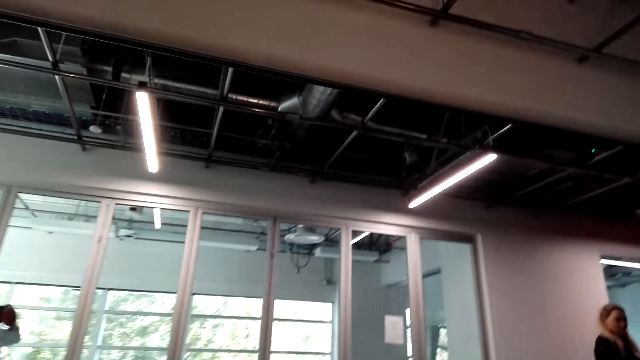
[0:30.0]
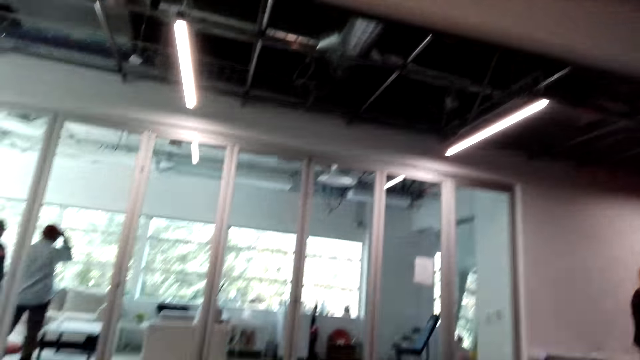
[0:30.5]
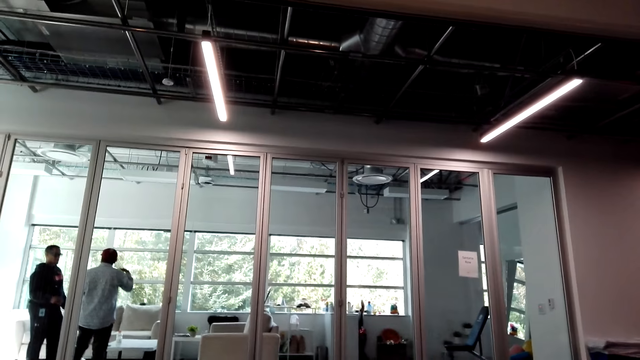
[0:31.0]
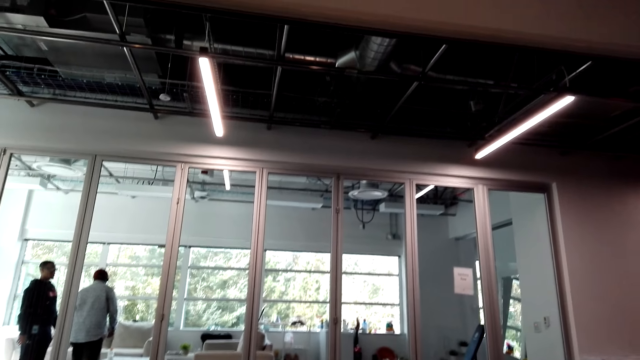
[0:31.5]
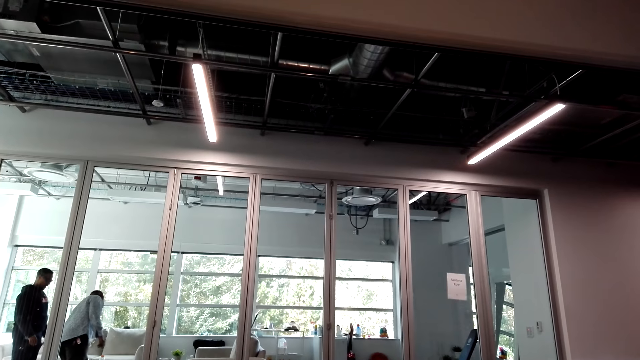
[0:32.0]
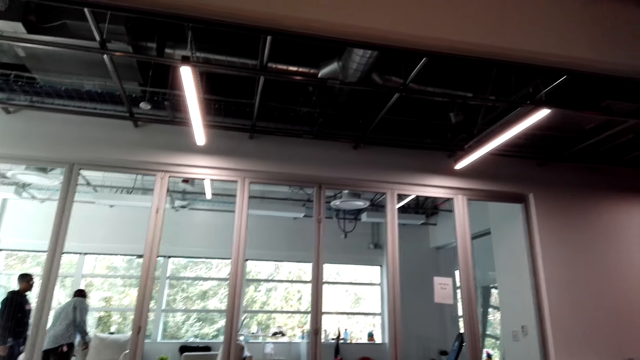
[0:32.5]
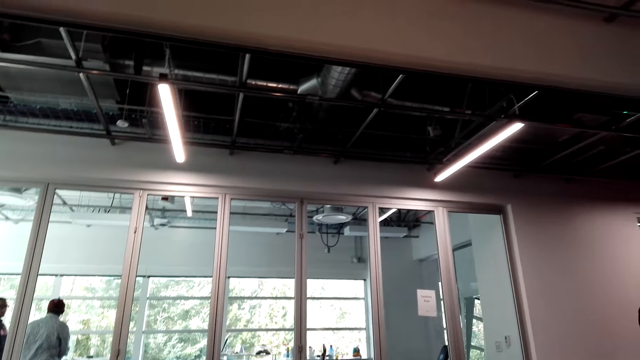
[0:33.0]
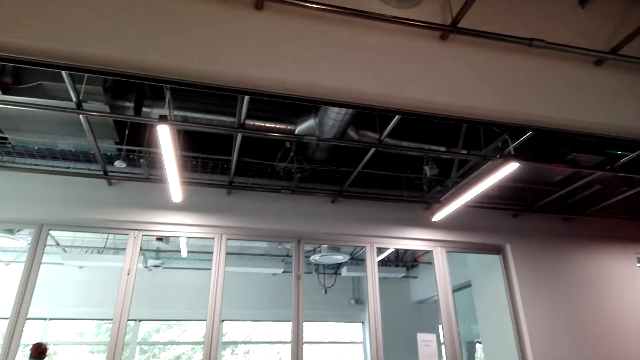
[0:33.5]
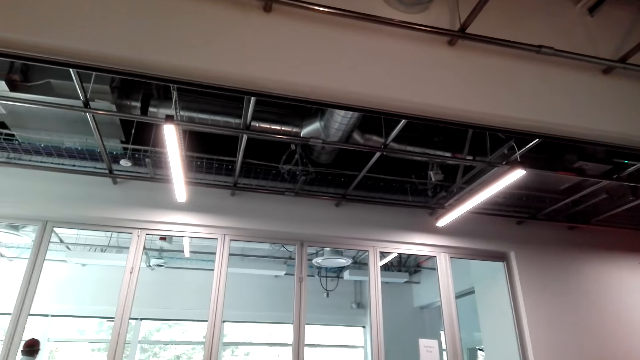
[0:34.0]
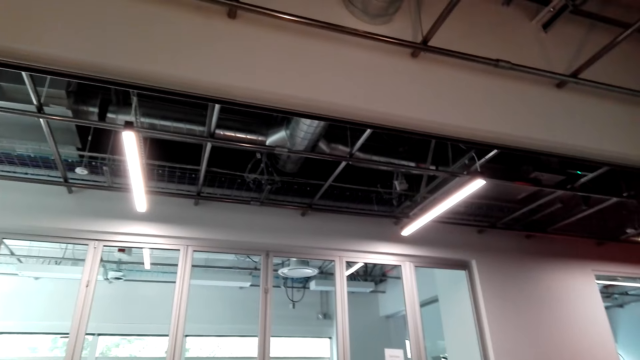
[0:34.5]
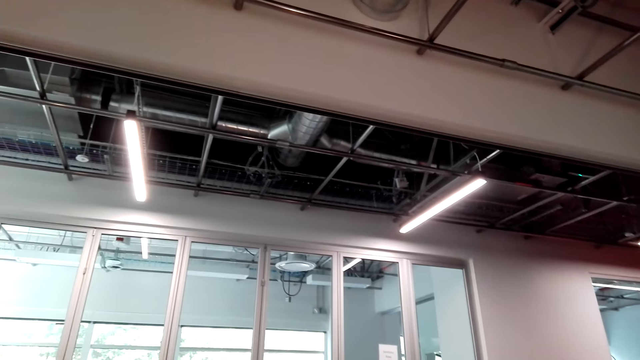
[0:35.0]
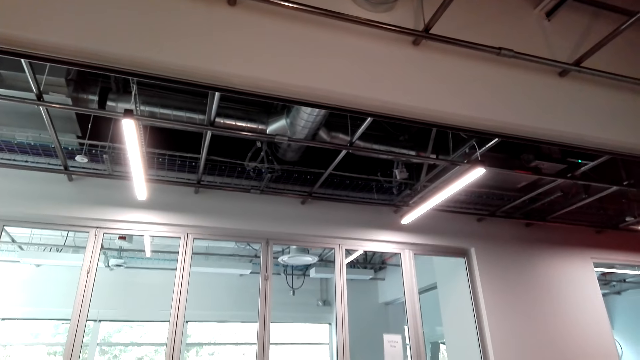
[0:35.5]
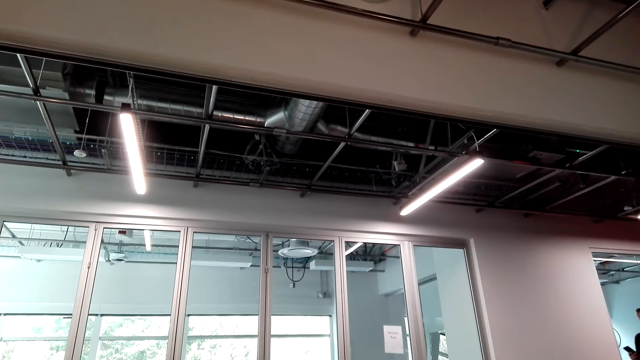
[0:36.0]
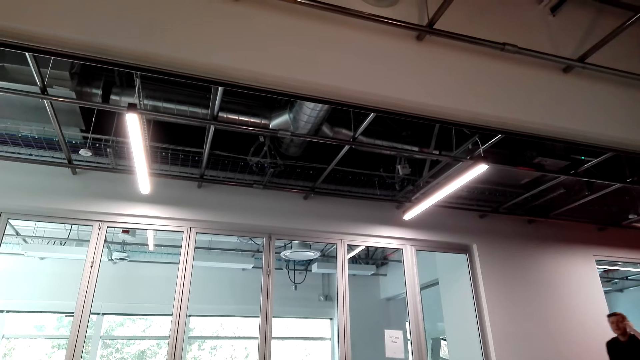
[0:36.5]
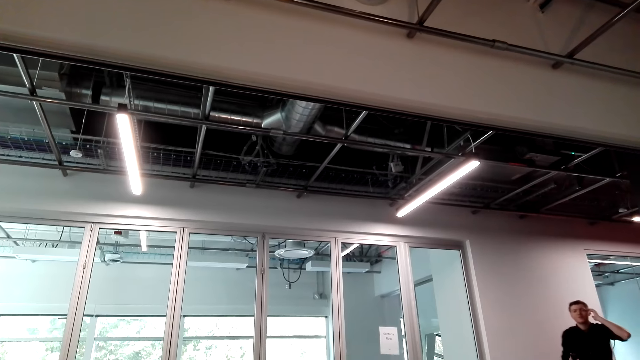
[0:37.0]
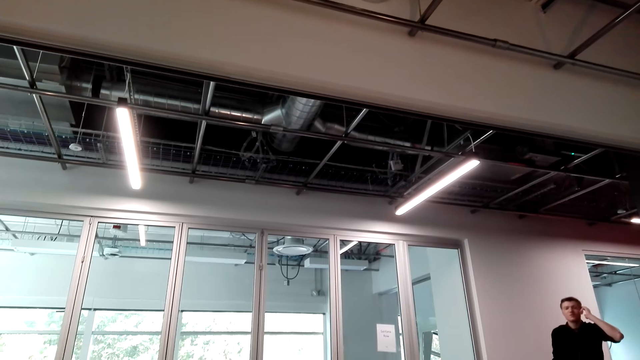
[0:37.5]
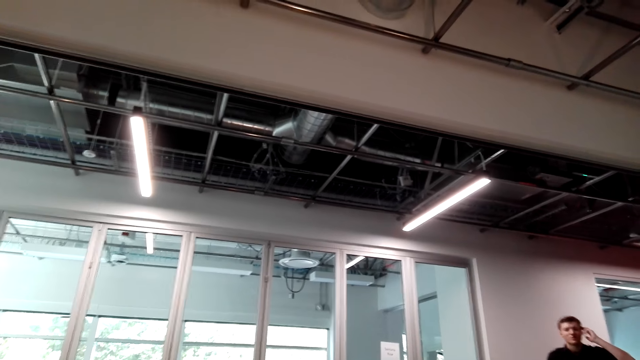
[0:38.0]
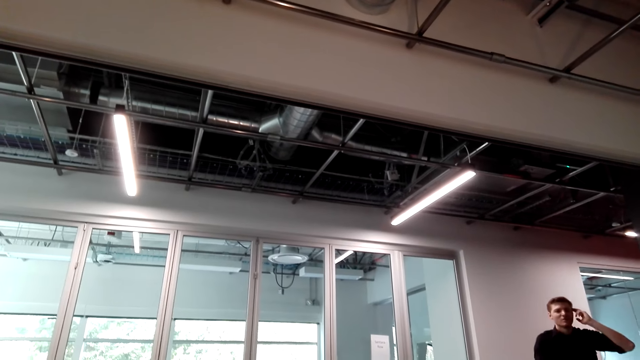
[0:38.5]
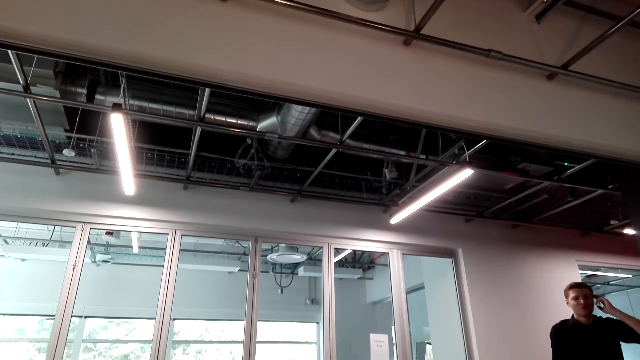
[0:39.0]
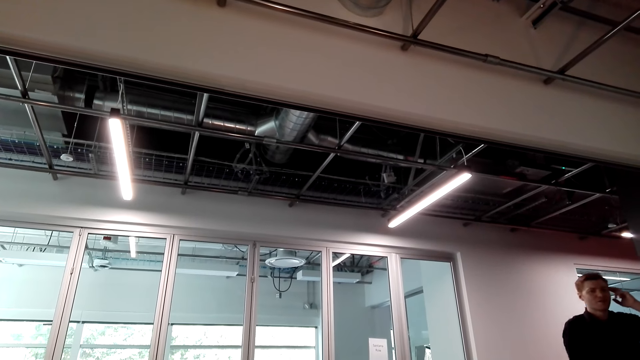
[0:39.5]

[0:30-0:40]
A man walks around. The camera wearer talks to the man.

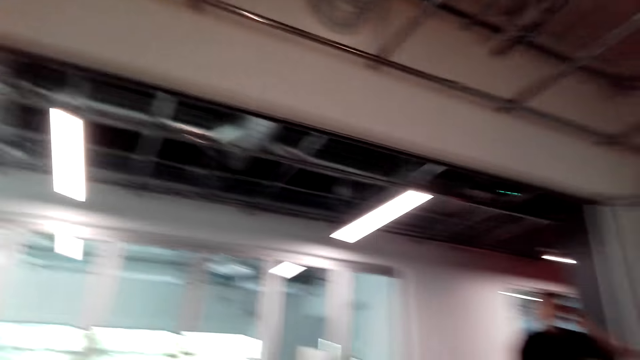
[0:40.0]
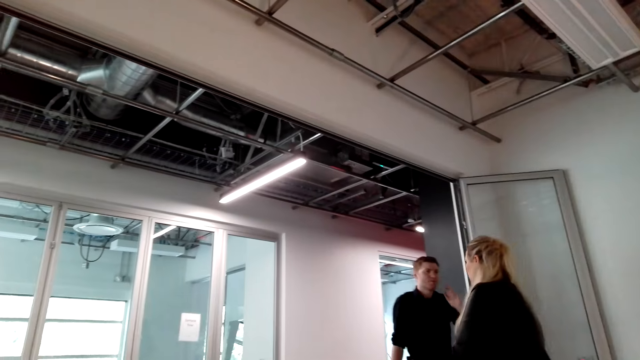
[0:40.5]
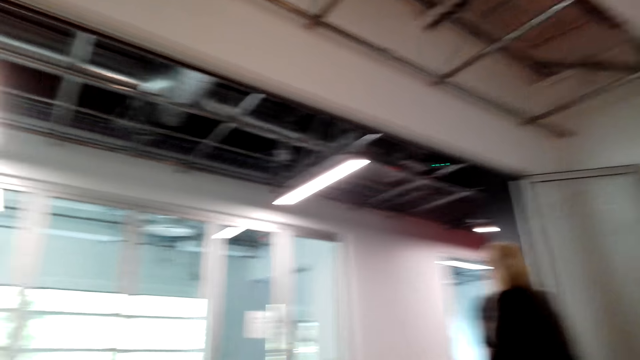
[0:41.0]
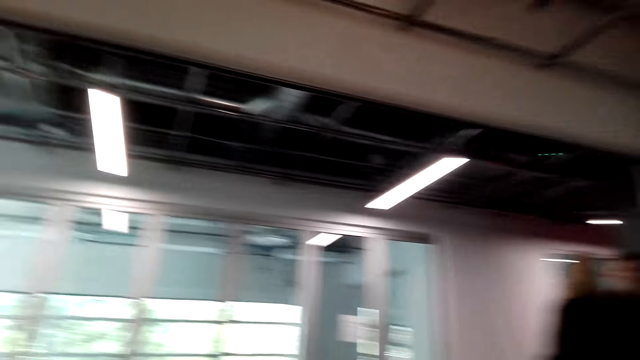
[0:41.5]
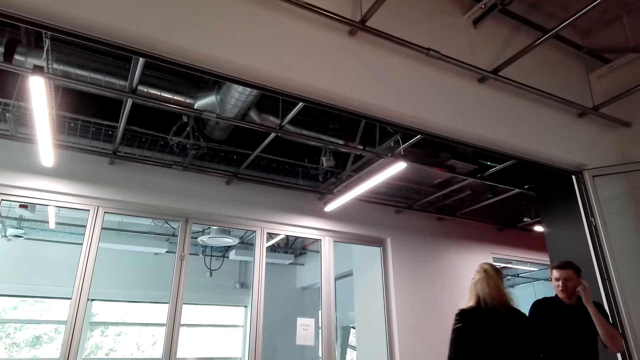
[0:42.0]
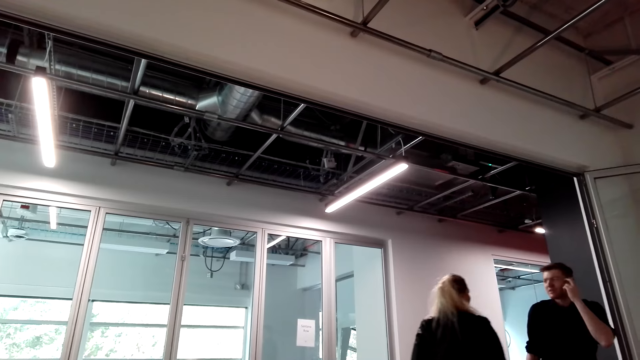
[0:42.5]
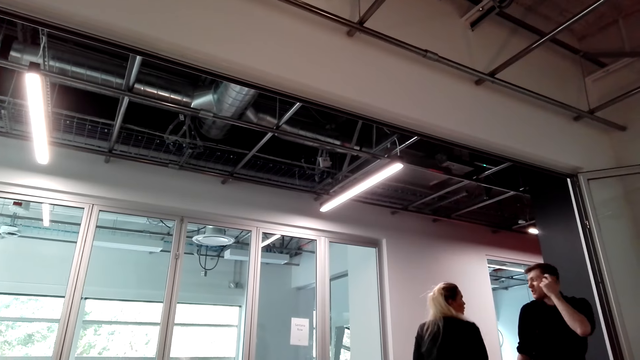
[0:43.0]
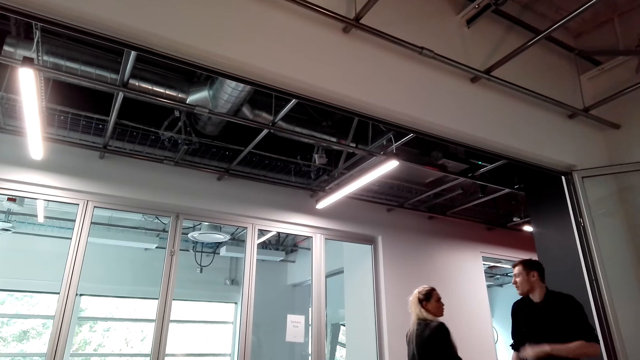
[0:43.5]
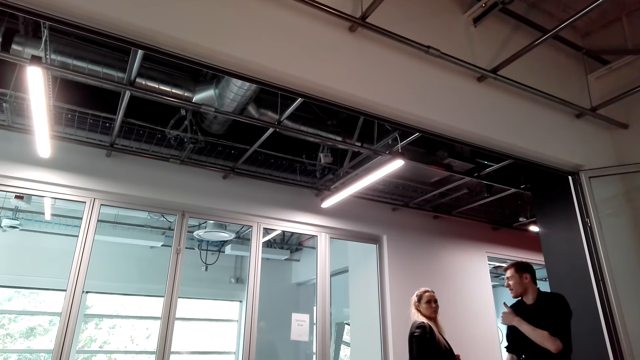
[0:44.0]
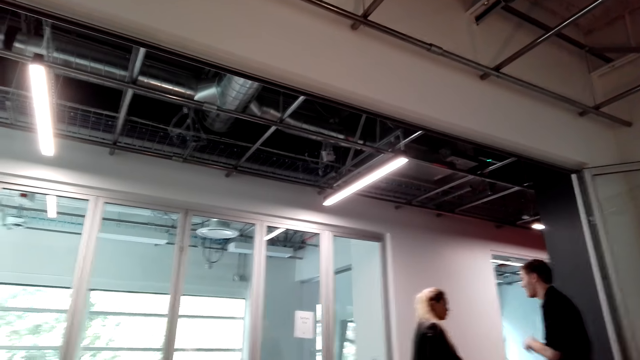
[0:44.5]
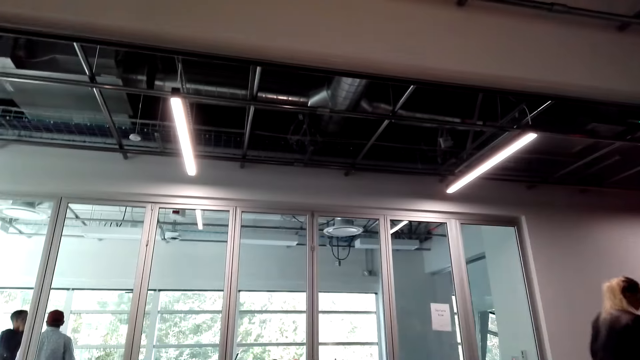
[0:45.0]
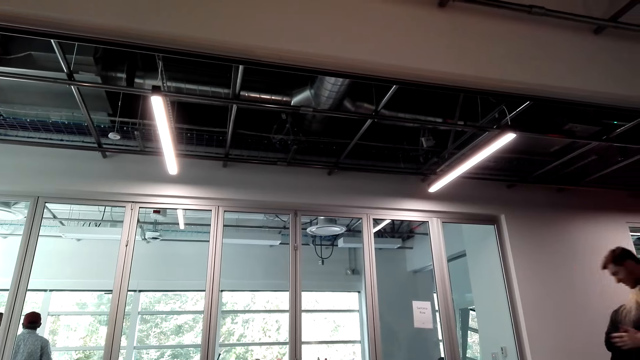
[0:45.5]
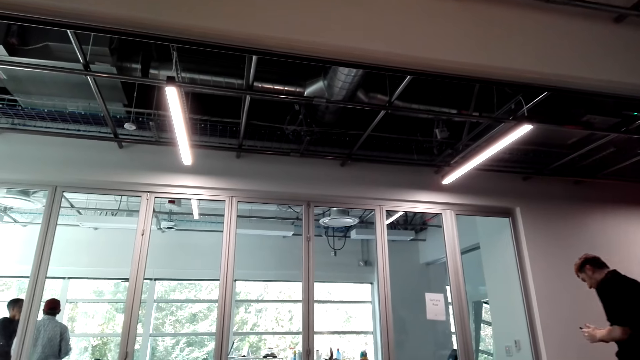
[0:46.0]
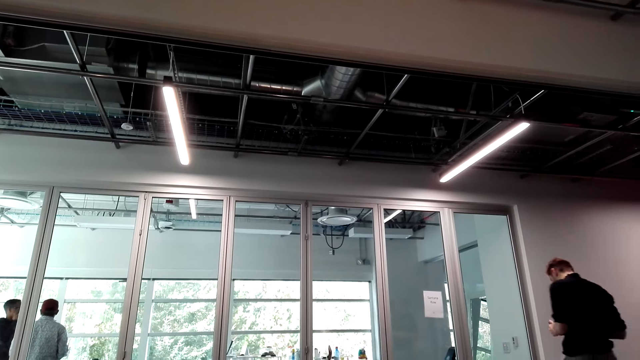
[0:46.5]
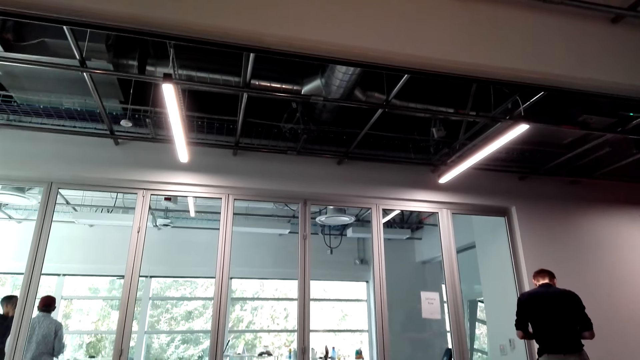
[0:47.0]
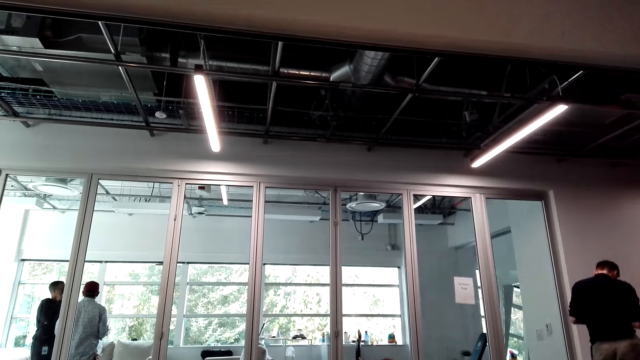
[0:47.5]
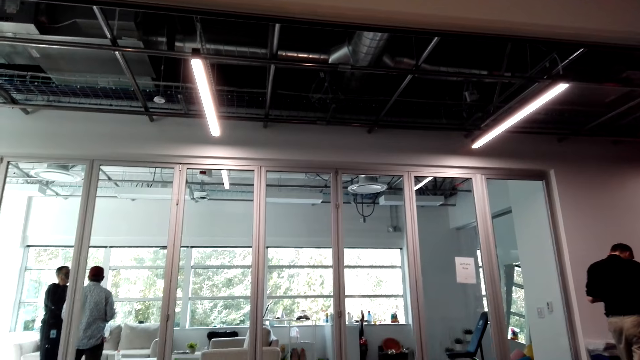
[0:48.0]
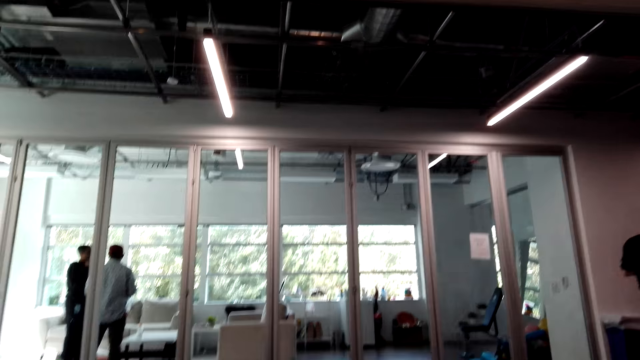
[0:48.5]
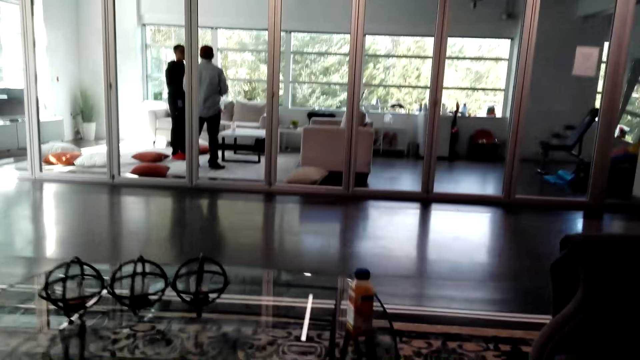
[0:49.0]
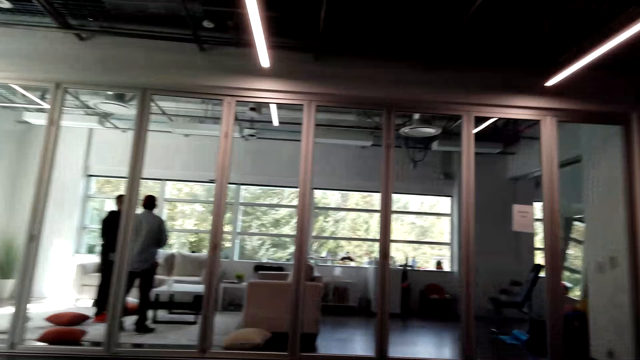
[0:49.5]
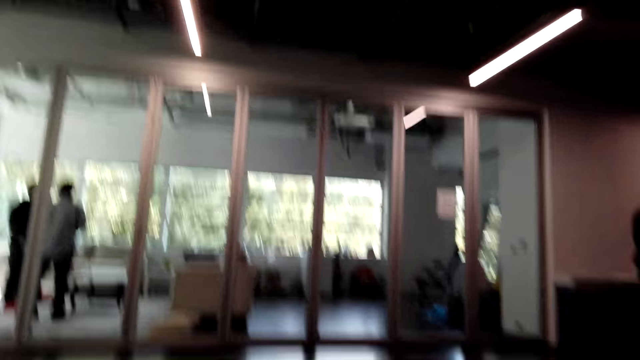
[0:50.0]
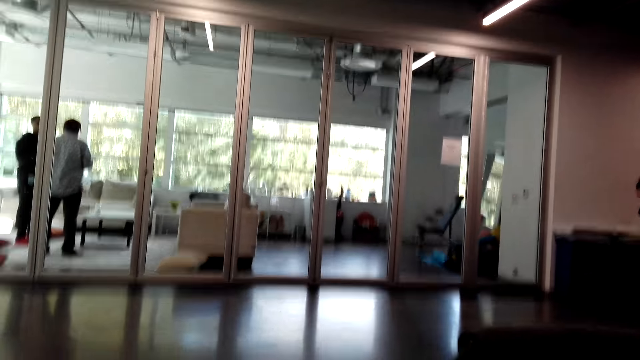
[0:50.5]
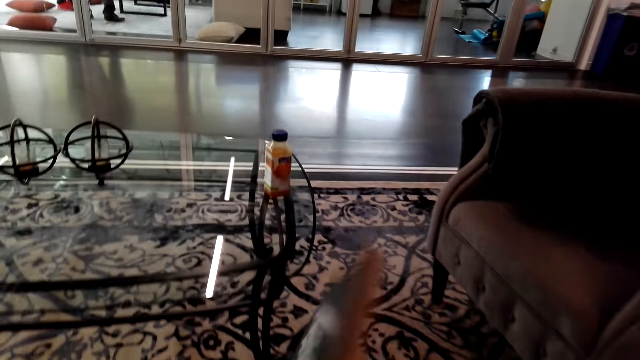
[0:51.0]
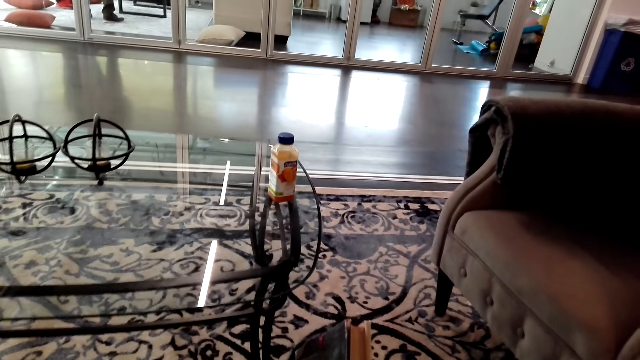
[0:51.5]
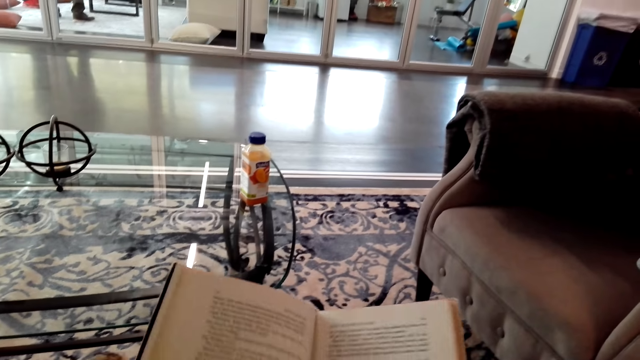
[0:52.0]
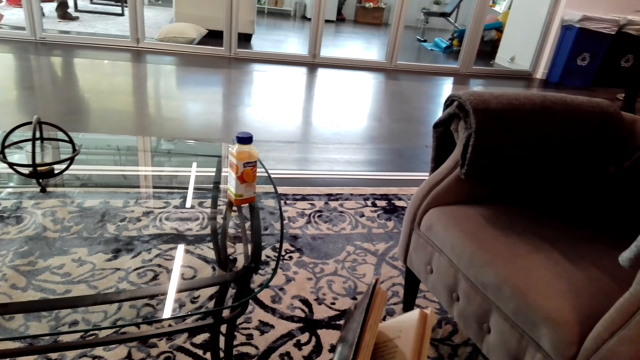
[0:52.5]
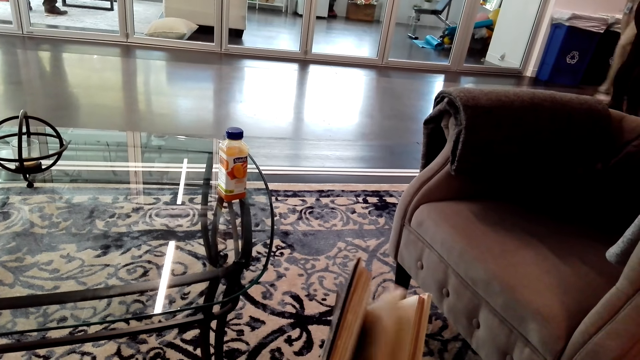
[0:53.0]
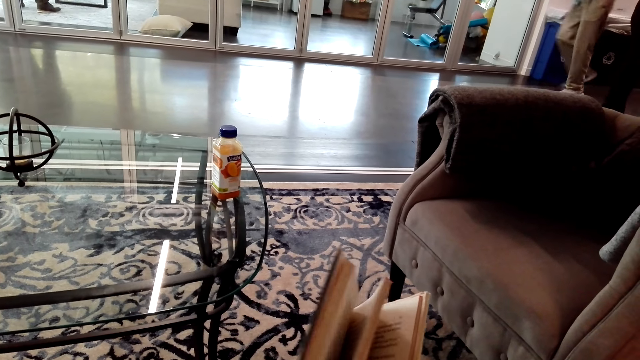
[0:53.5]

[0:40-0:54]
The camera wearer turns around. A man talks with a lady. Another man walks around. The camera wearer turns around. A man walks around. The camera wearer turns around. They pick up a book. They hold the book and open the book.
